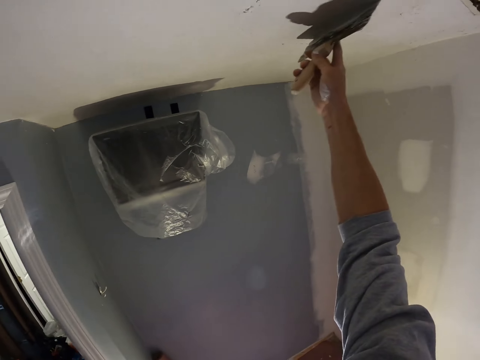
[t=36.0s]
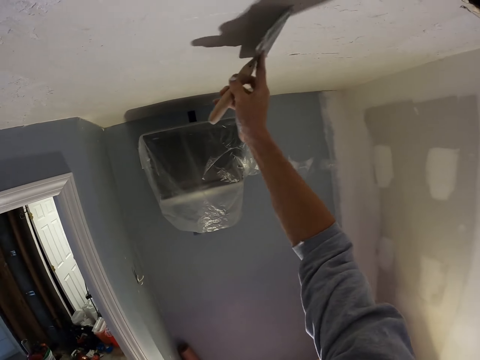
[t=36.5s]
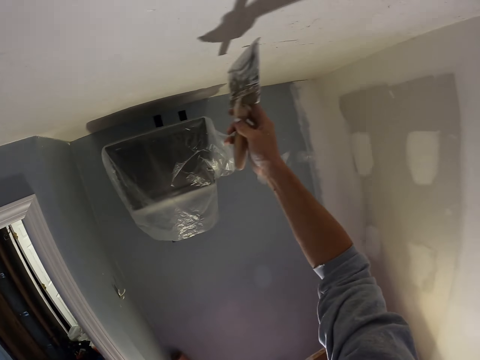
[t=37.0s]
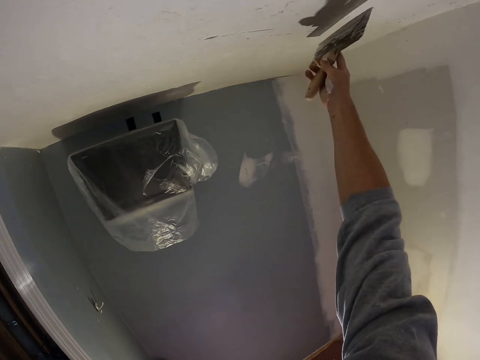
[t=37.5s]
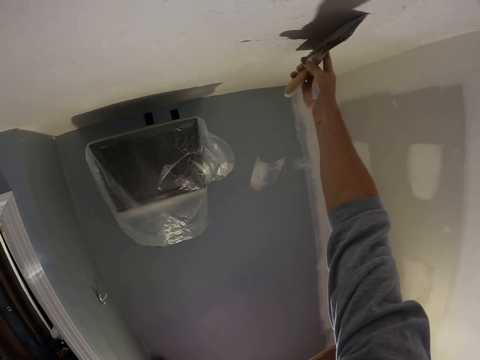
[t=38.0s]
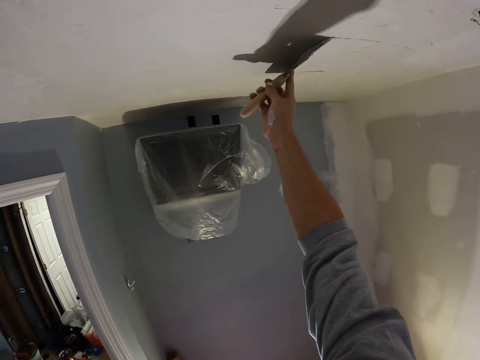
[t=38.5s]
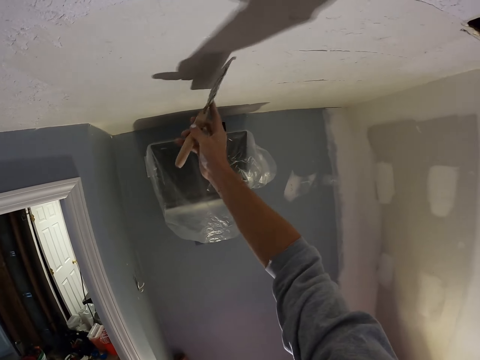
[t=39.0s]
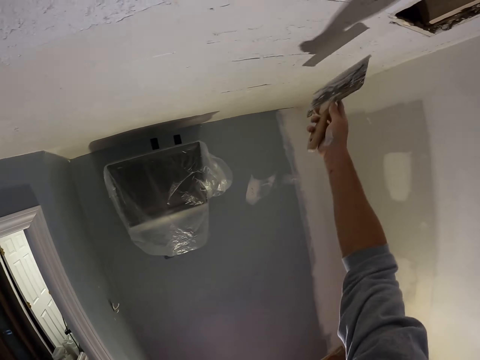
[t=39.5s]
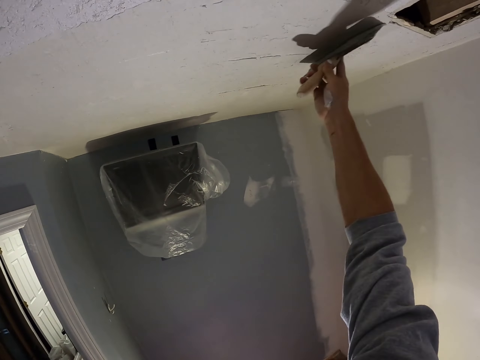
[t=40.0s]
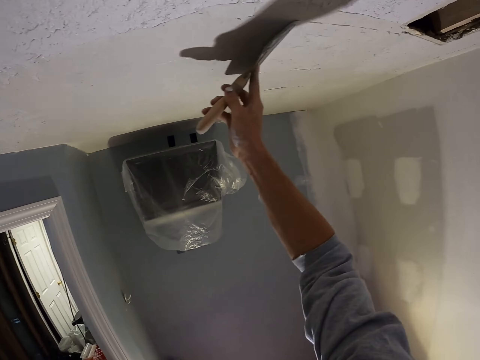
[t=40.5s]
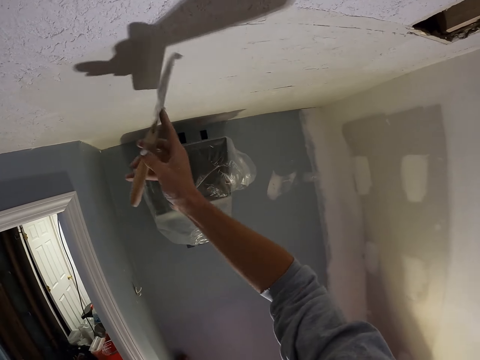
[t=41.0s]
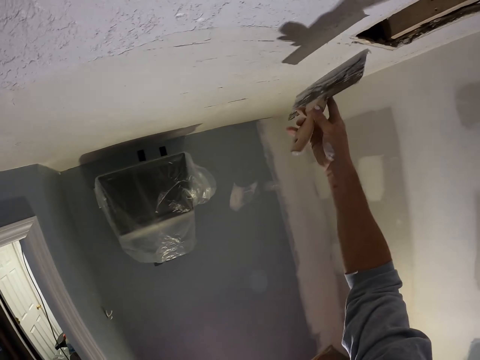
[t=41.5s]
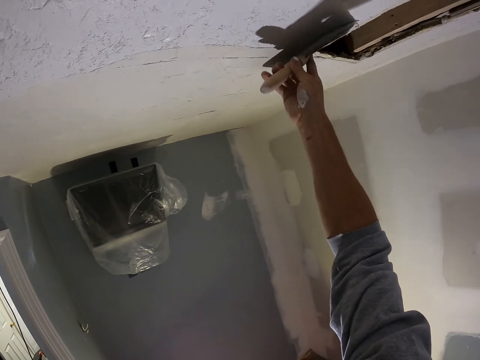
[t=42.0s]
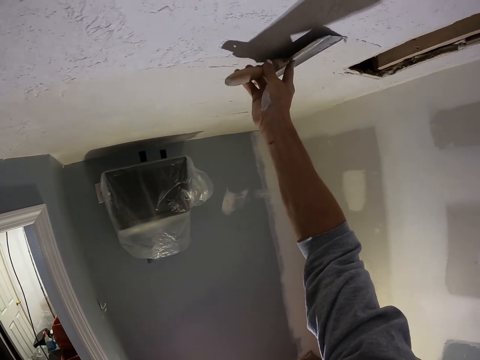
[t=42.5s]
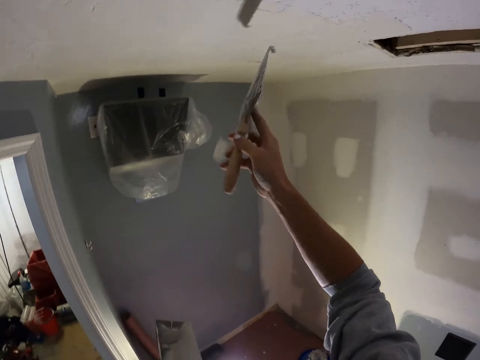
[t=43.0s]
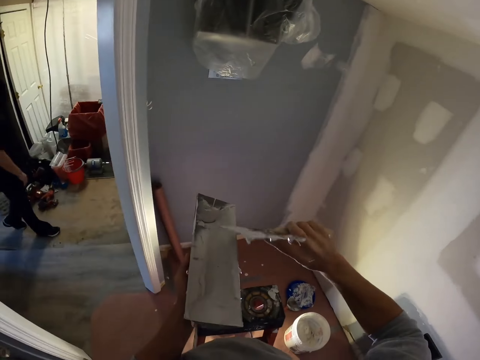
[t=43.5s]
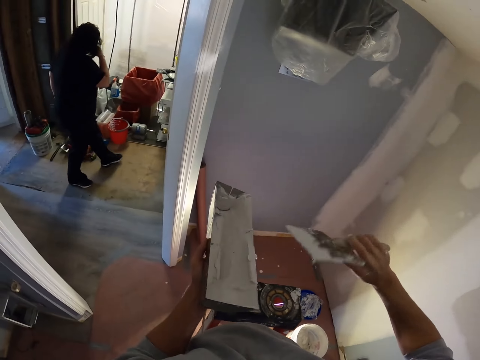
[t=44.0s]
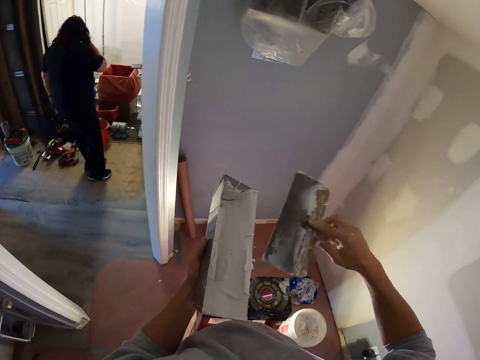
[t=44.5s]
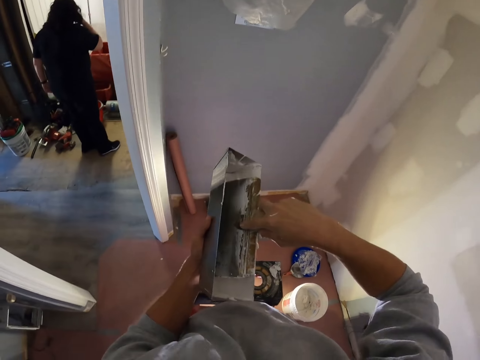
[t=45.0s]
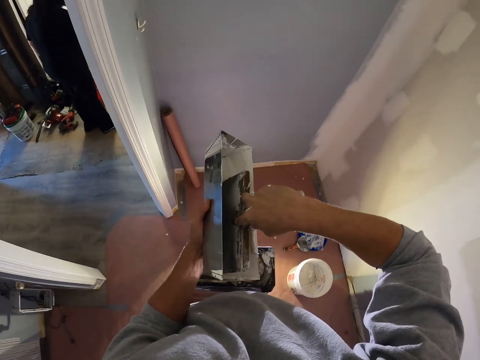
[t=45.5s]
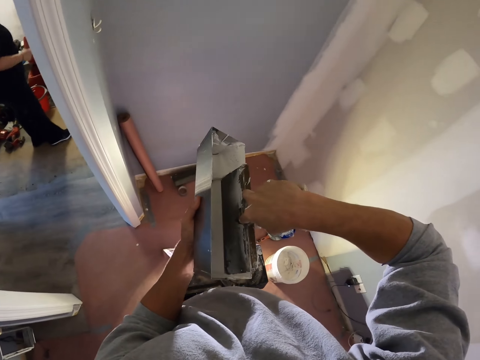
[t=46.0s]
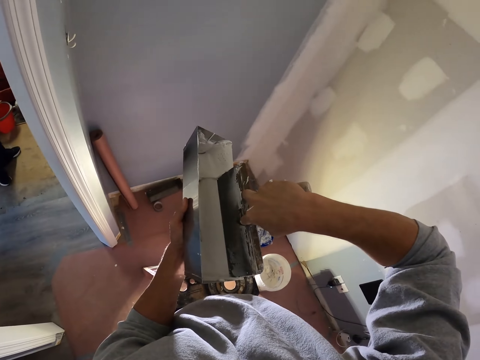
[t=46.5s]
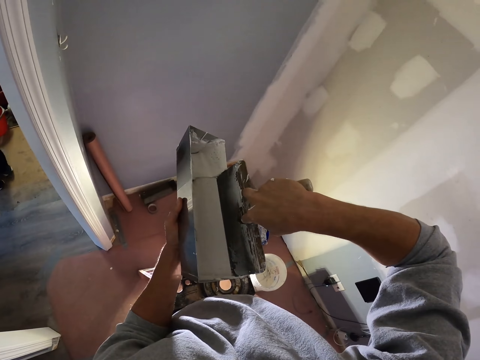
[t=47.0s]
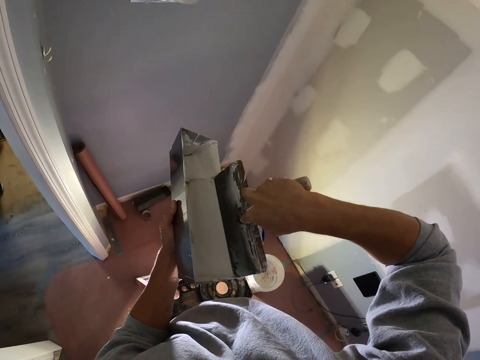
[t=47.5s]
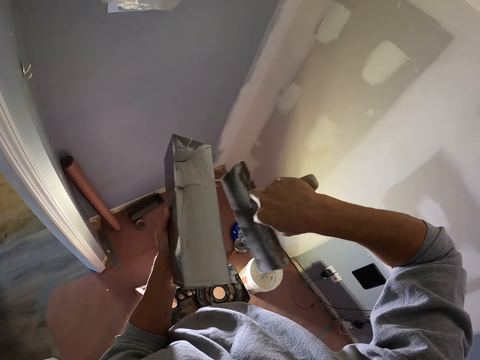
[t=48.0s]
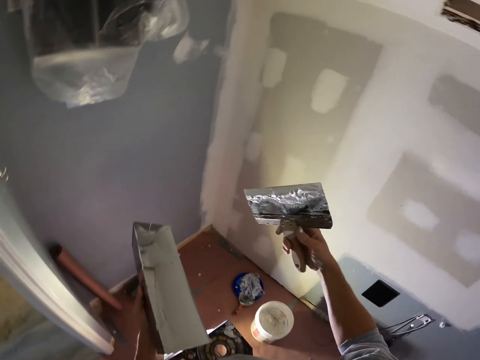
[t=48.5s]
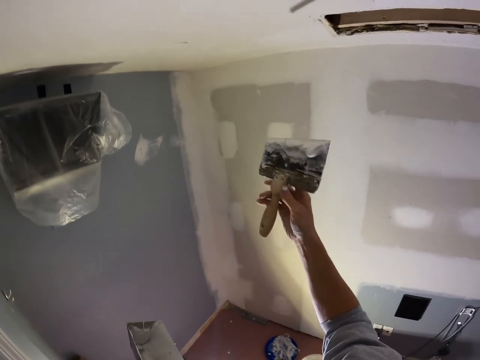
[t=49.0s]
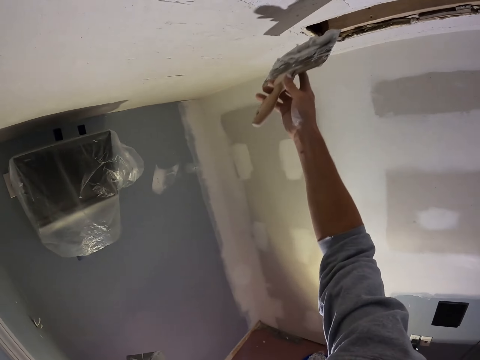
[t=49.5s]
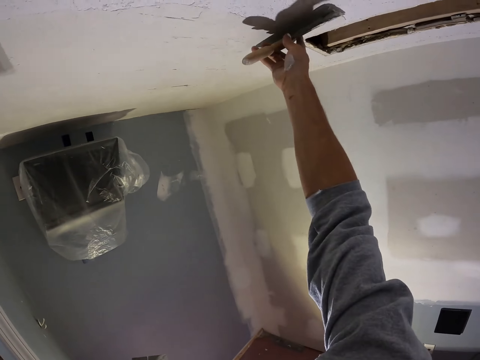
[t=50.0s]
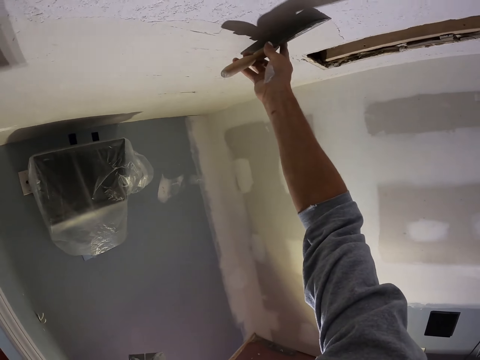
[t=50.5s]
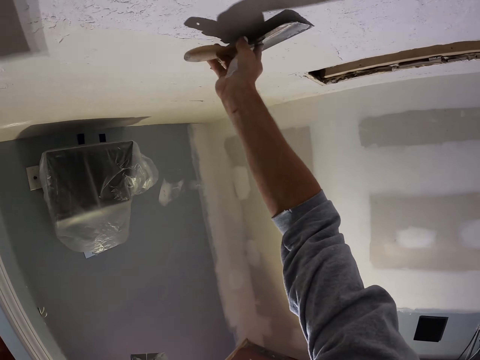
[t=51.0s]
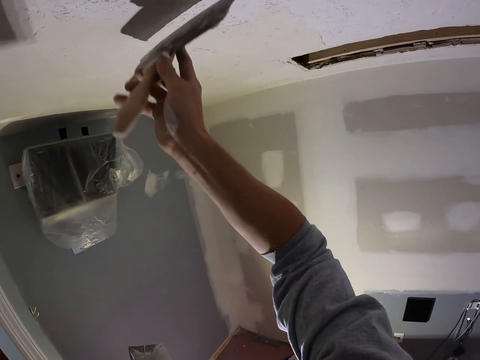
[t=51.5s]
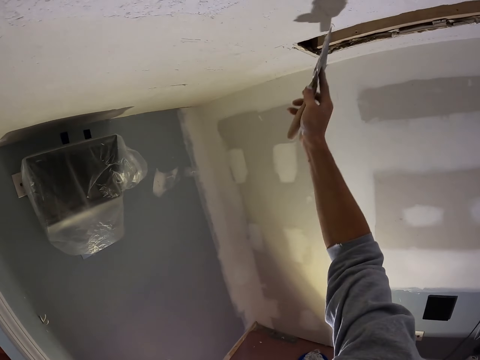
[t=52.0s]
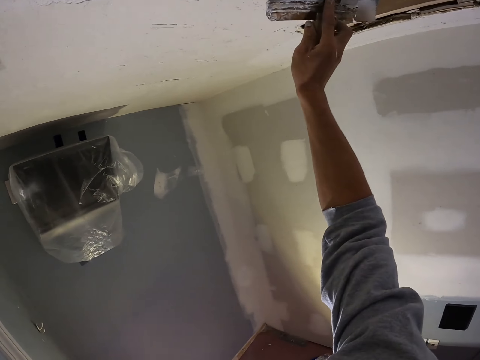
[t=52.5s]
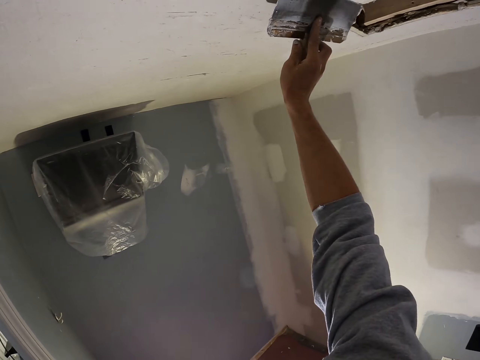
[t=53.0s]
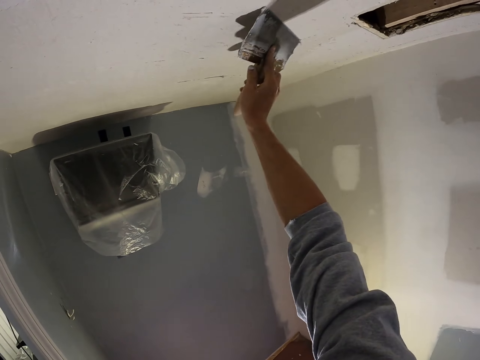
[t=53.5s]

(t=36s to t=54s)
The camera wearer swings the right hand. A man walks in the room. The camera wearer wipes the taping knife on the mud pan. They dip the paint brush in the plastic container. They swing the right hand. They paint the wall or ceiling using the form paint brush.

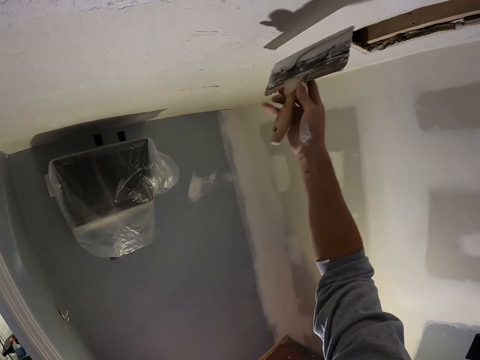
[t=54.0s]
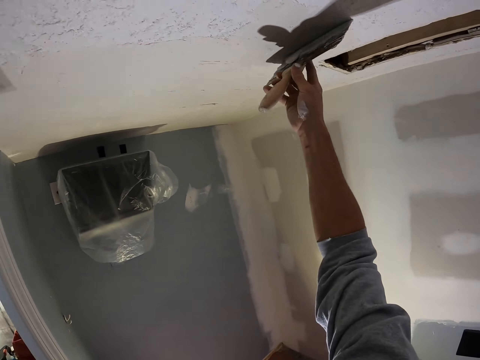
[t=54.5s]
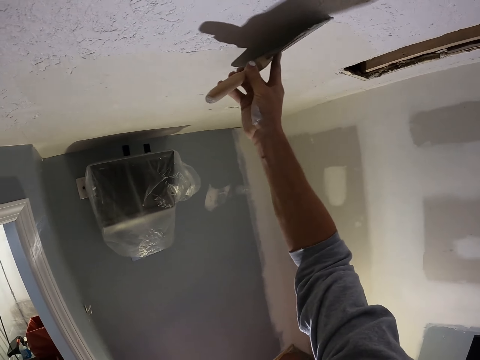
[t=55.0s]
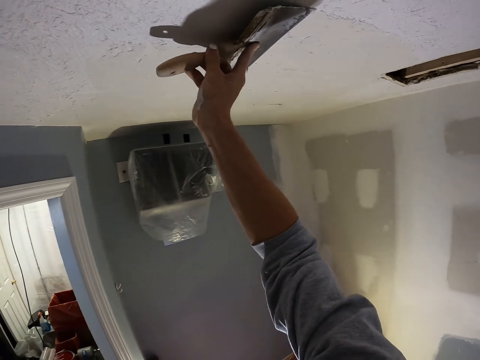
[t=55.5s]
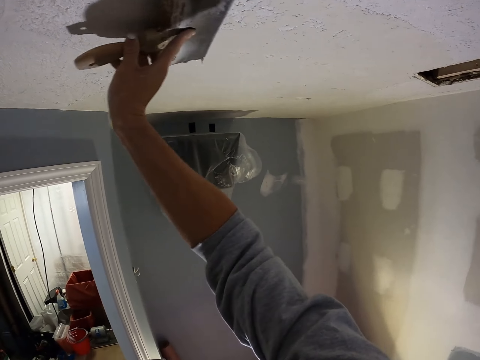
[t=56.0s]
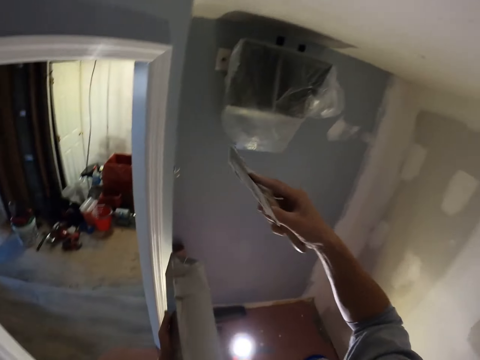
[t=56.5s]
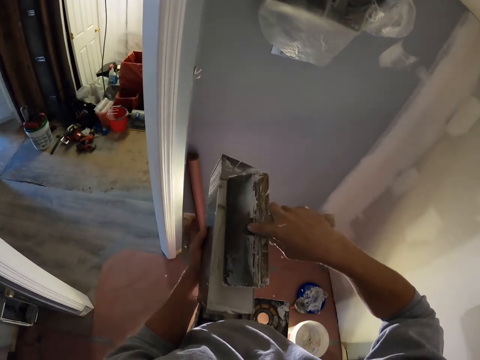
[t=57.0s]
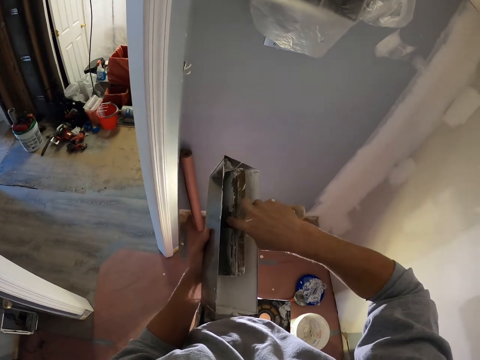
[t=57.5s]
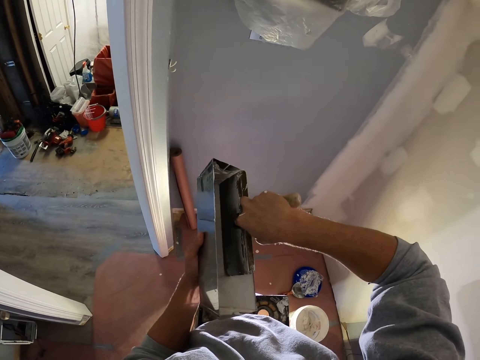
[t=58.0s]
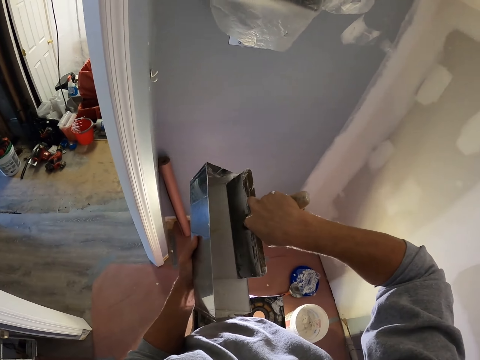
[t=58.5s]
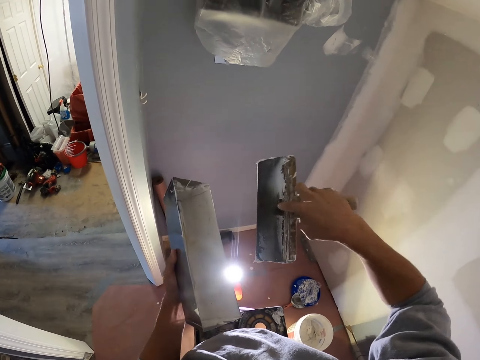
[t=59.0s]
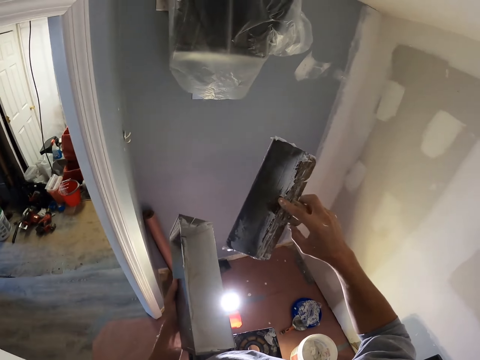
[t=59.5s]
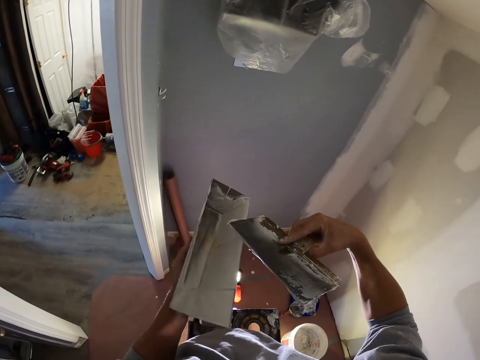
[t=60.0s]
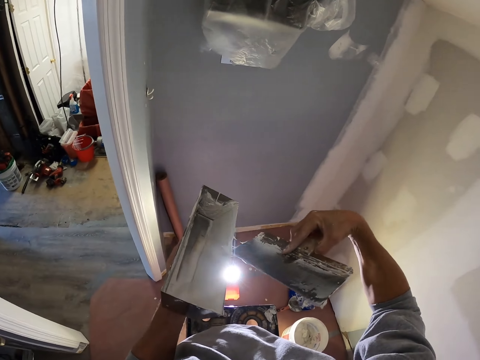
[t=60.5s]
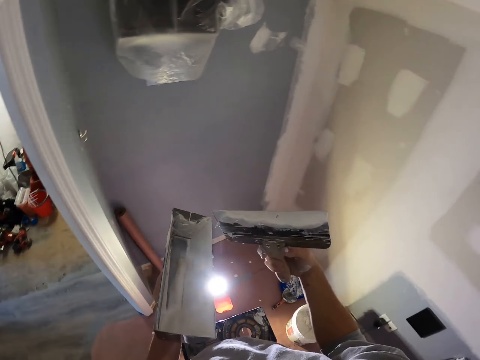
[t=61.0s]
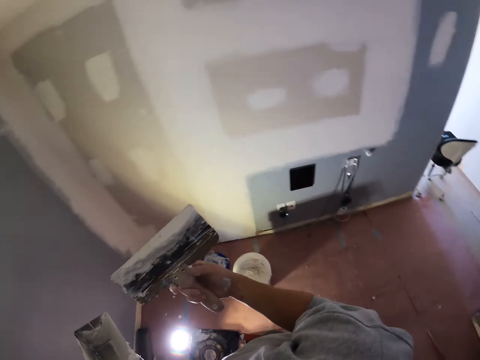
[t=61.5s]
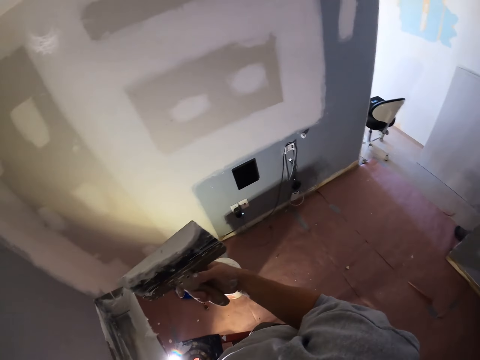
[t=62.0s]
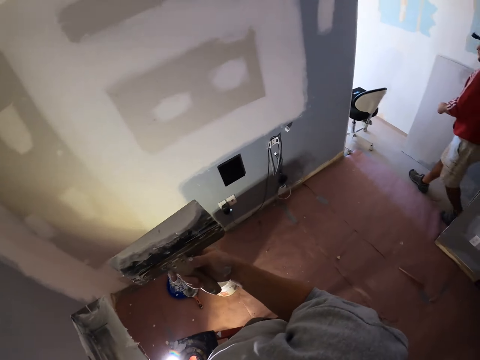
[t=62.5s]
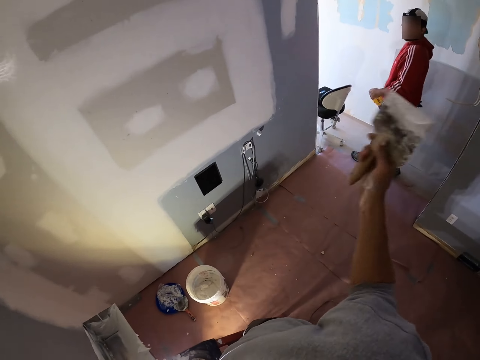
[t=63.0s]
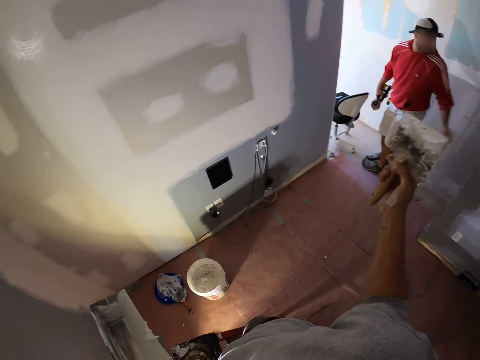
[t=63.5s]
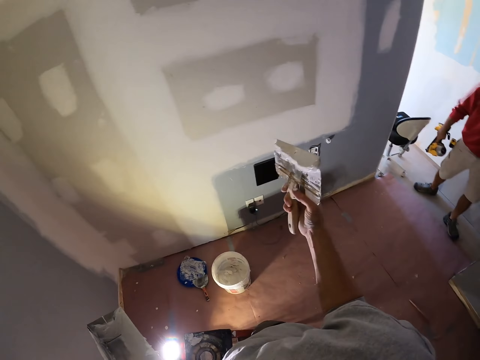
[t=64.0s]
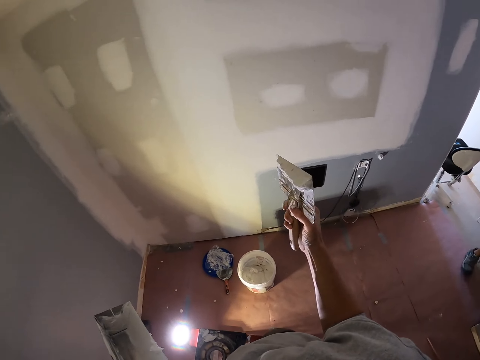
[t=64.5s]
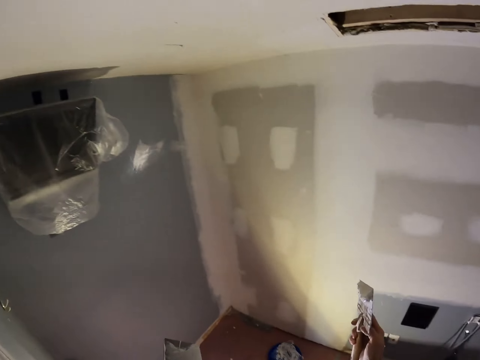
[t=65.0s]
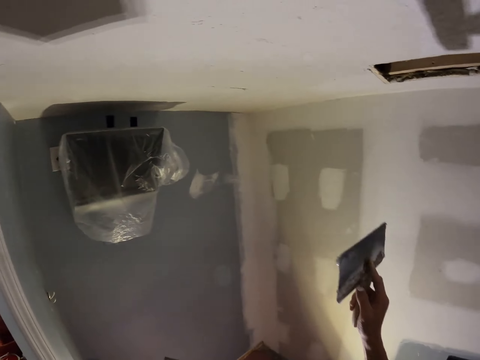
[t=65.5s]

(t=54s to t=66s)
The camera wearer swings the right hand. They dip the paint brush in the plastic container. They swing the right hand. They remove the paint from the form paint brush on the mud pan. A man walks in the room. The camera wearer looks around. They swing the right hand.
